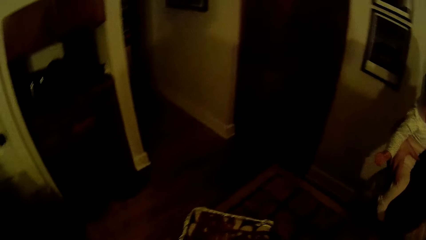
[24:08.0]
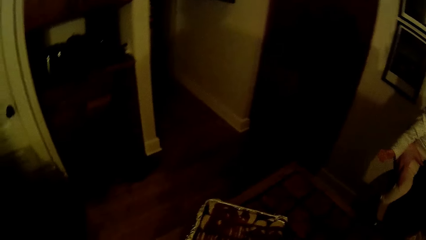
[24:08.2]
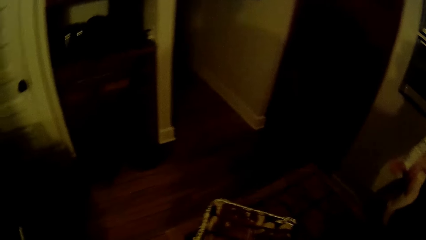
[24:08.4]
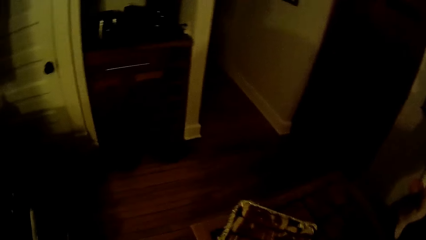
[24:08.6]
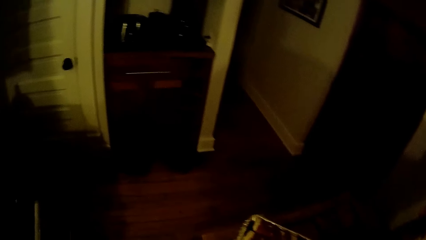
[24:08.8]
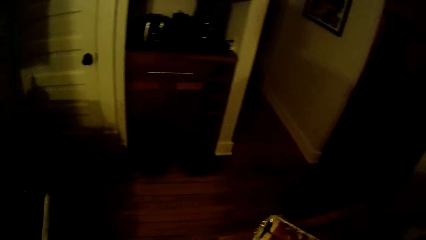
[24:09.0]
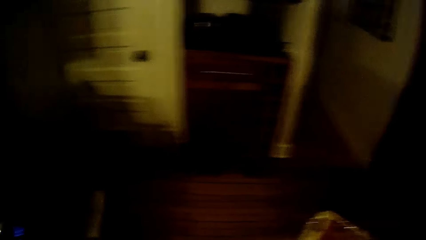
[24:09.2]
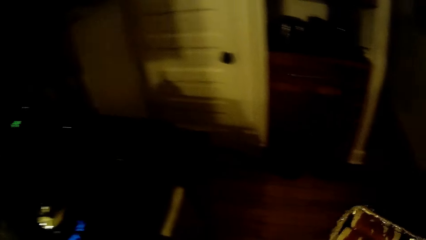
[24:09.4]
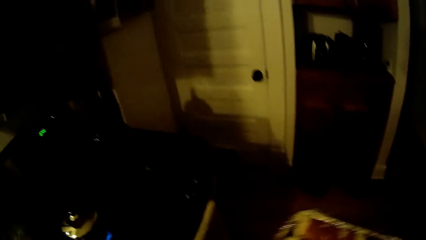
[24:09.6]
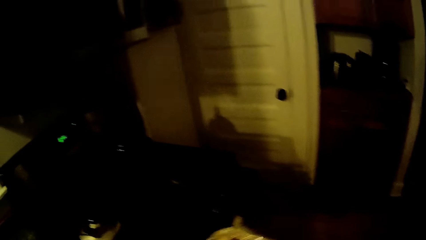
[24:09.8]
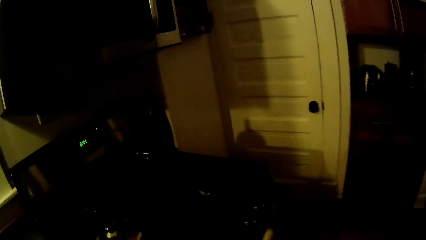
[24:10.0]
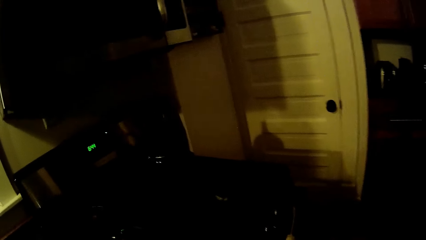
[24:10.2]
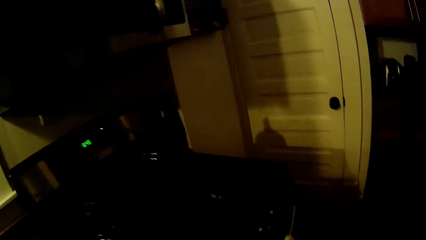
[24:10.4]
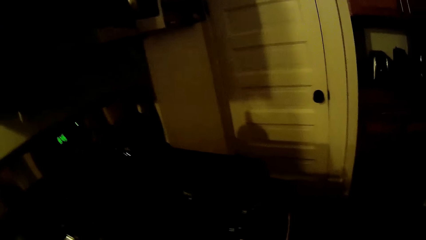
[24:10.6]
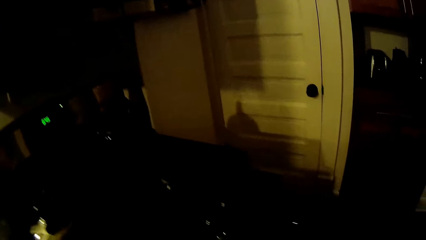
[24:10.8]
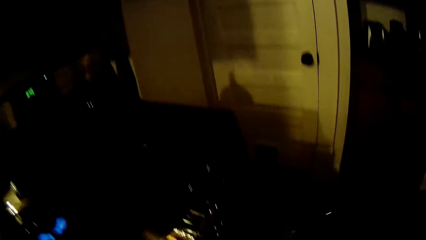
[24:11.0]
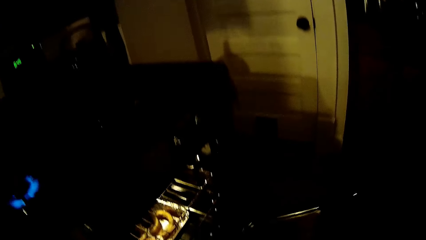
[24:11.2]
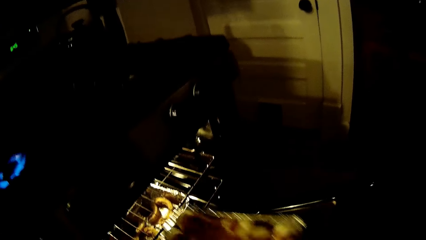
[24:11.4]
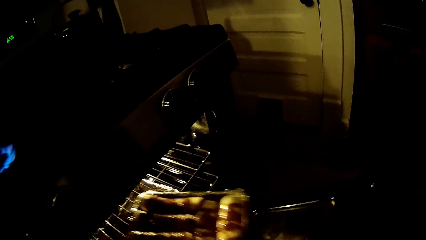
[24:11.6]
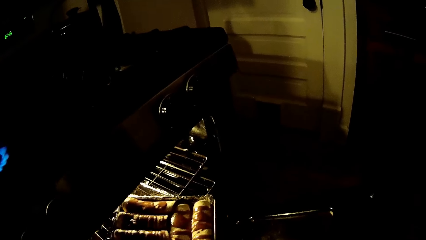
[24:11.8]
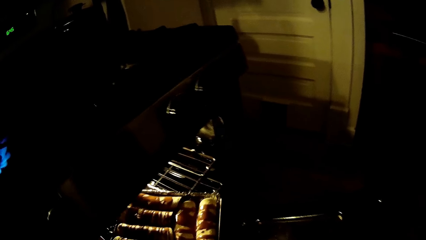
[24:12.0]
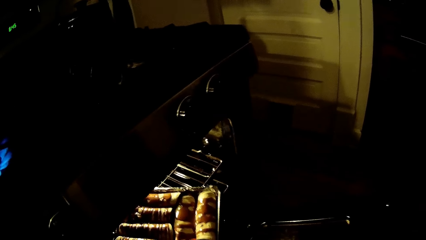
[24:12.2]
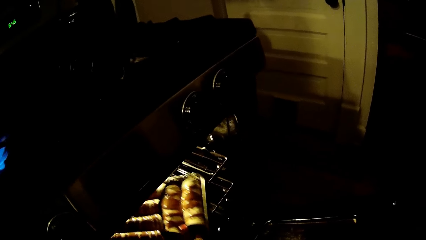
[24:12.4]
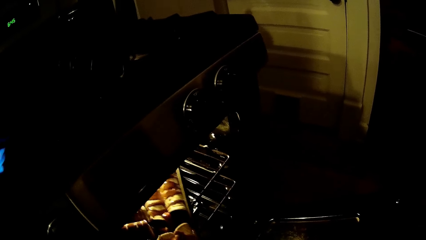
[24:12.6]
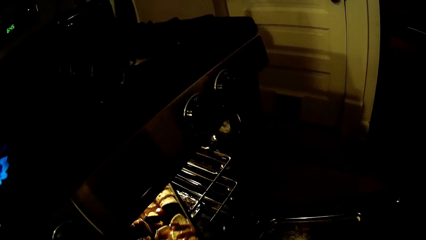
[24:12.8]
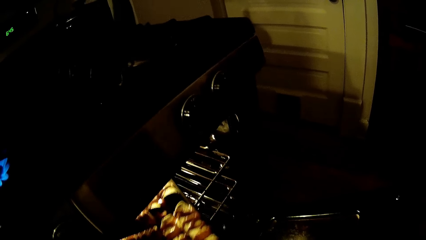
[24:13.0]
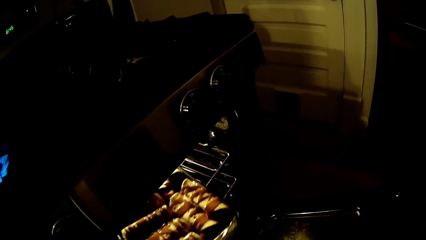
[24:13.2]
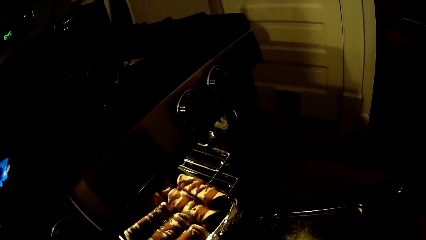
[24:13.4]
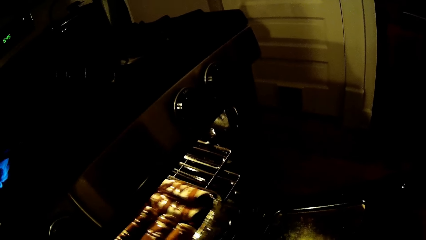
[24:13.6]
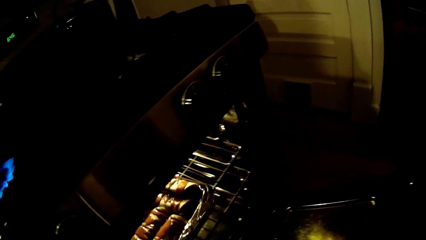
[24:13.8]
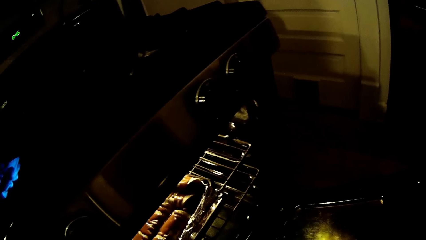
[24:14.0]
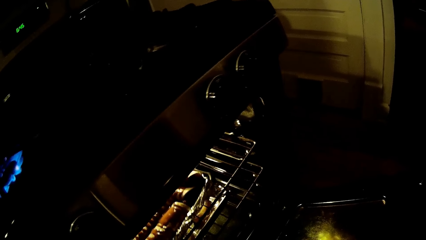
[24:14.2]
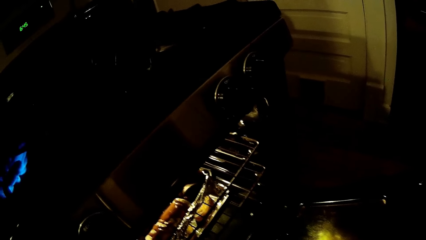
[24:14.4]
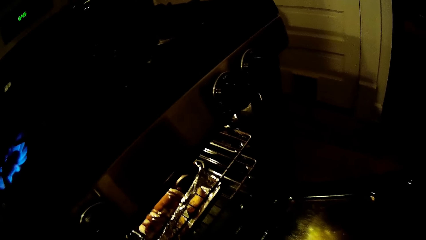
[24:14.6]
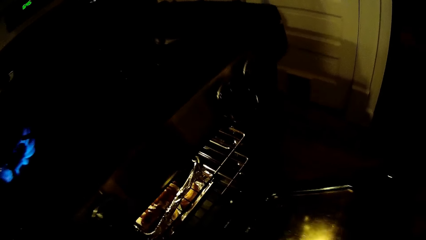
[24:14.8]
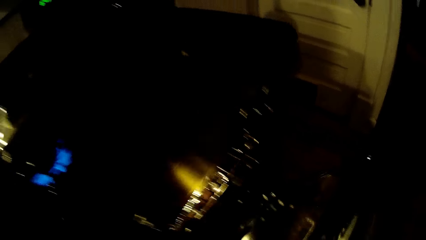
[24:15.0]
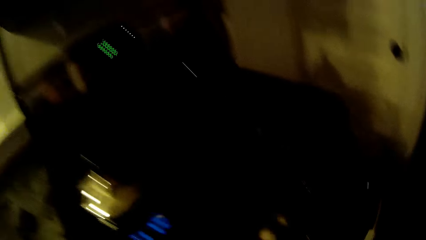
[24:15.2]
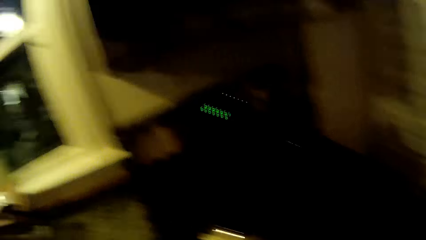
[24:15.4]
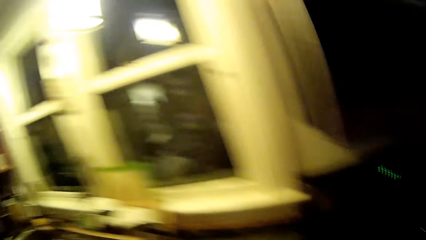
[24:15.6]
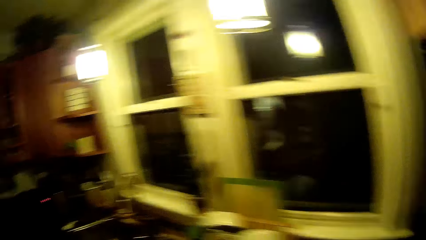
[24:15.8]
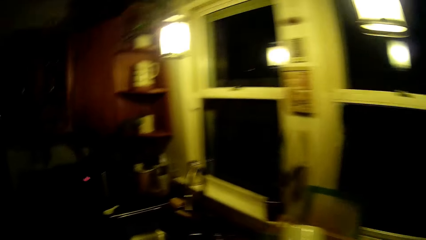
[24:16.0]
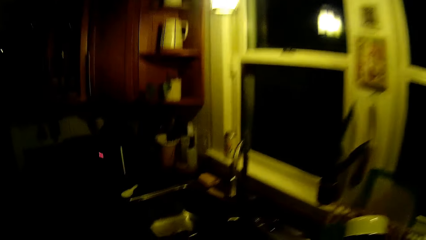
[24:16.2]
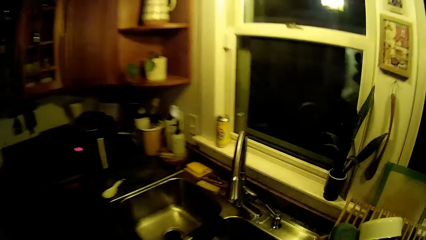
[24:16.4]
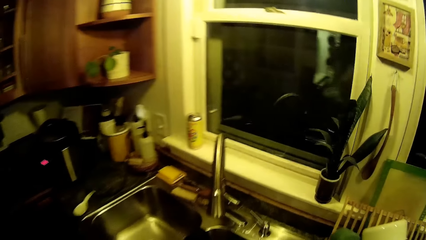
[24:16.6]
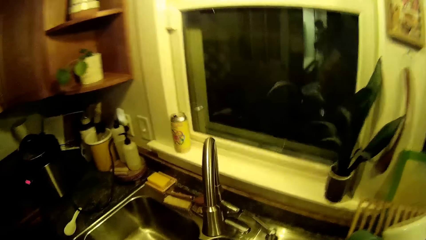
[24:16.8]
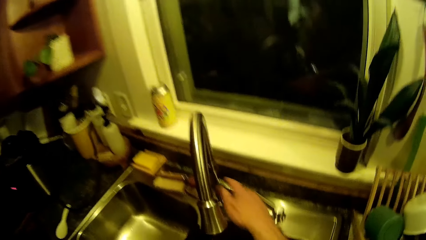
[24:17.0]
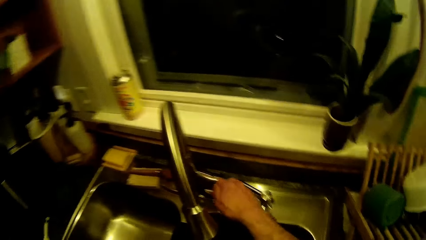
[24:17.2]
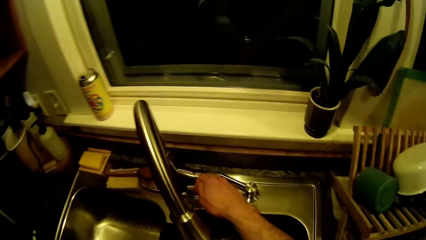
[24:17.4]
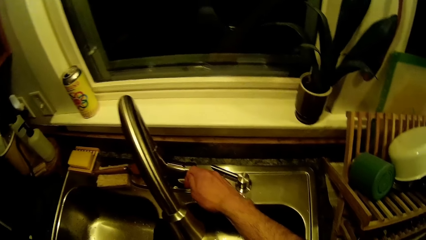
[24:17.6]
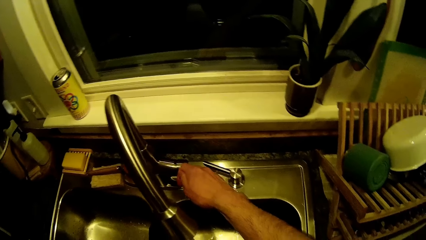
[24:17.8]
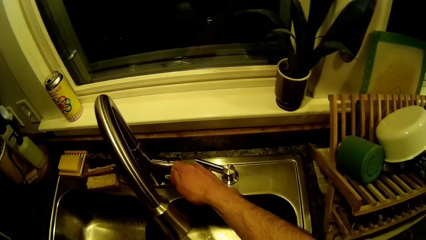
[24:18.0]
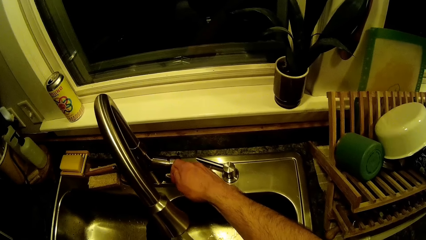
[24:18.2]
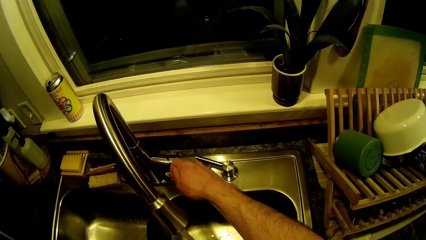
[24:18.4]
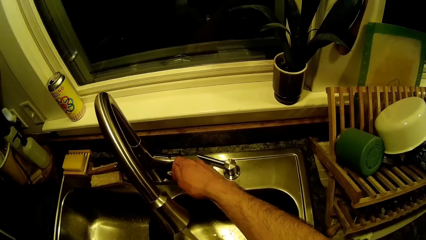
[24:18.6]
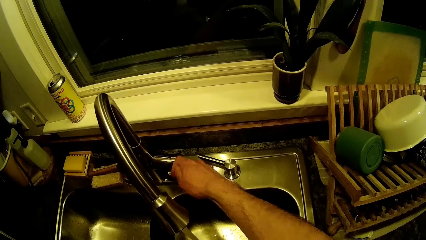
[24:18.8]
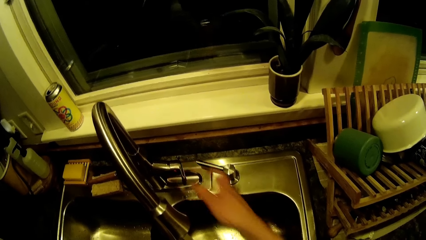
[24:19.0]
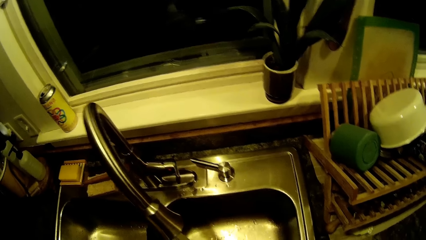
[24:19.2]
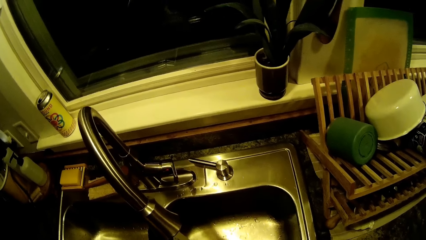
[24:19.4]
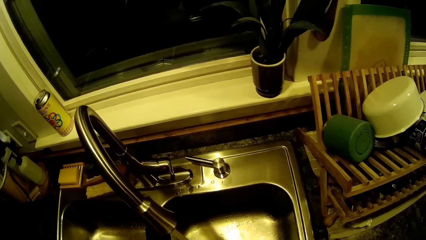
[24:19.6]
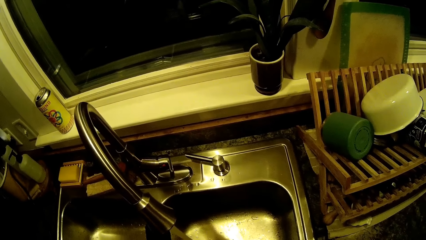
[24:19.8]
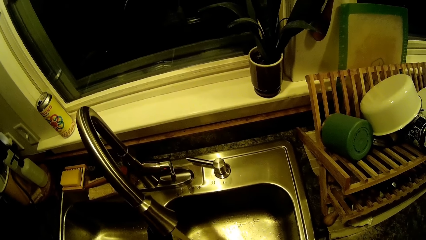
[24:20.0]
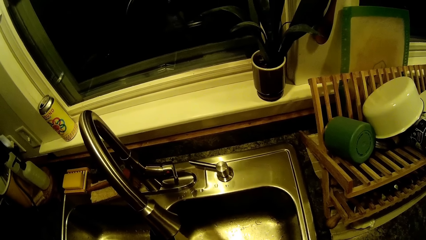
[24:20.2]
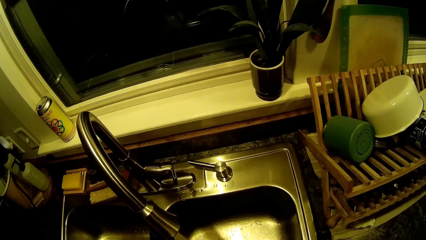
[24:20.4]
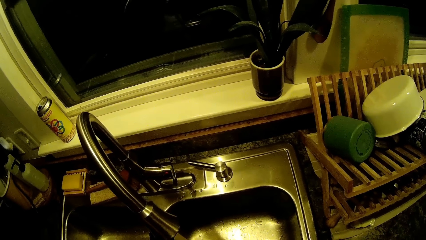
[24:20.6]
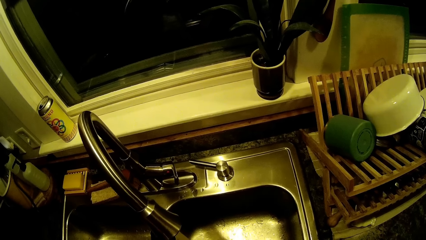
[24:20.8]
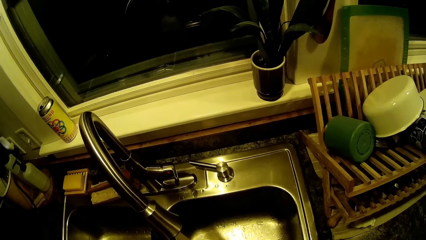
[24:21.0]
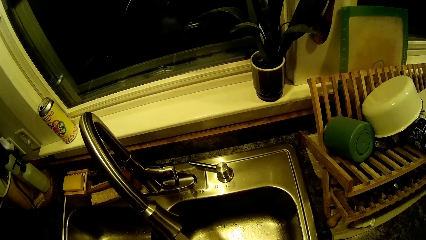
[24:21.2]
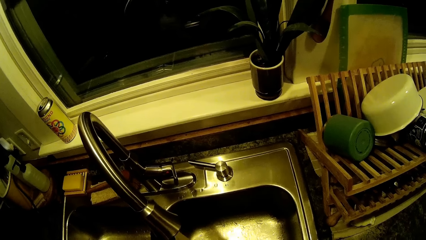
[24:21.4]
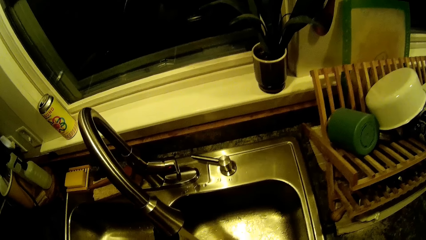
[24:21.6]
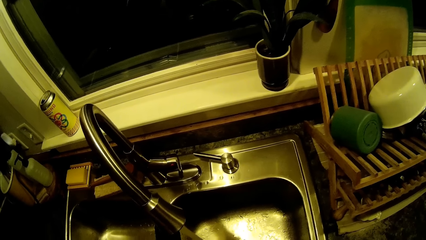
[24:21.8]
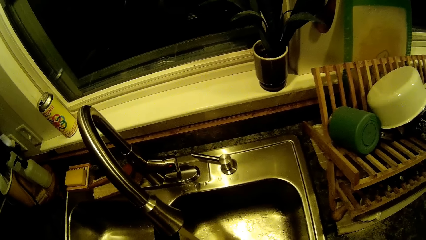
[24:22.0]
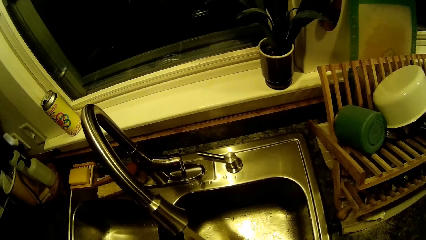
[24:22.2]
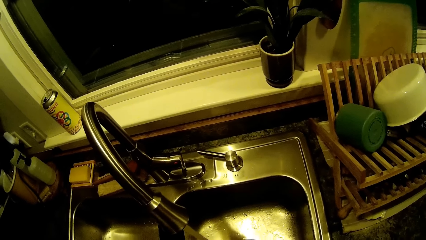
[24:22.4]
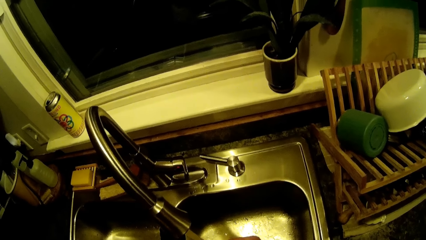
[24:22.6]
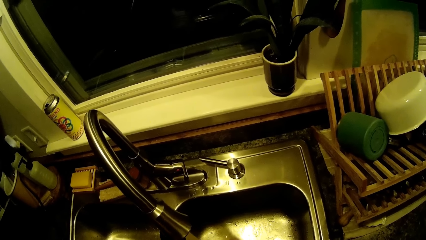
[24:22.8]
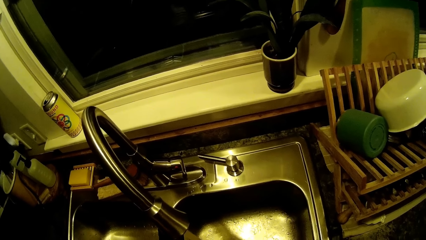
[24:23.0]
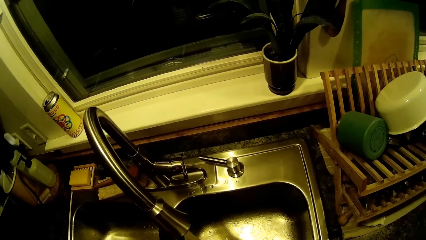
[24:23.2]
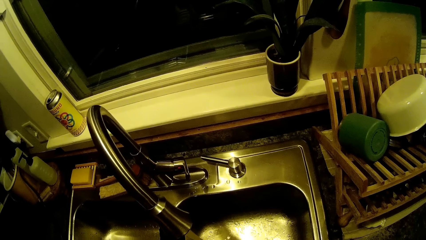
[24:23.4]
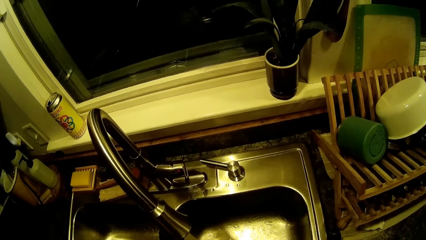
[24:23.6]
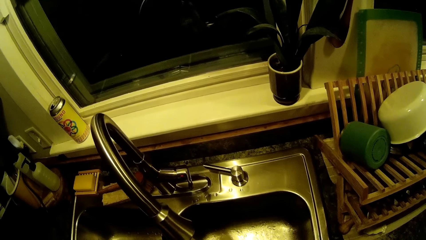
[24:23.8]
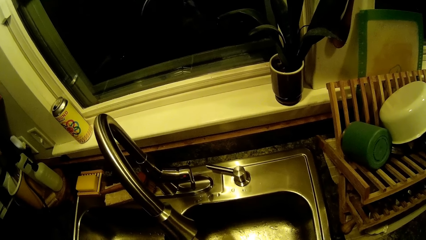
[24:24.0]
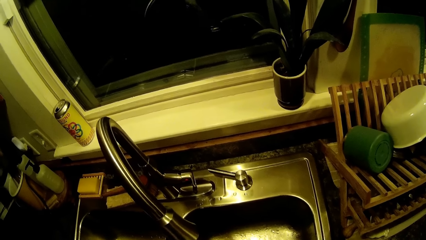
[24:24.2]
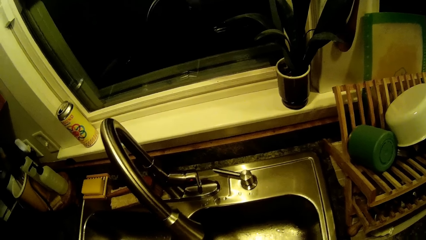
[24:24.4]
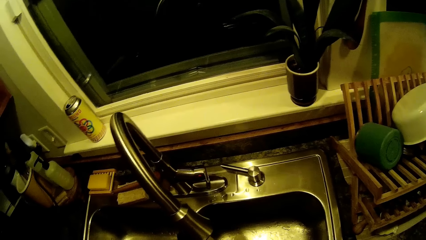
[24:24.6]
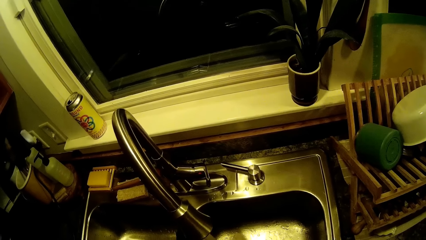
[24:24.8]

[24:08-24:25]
The camera wearer carries a tray of sausages with his right hand. He picks up the food. He opens an oven with his right hand. He places the tray of sausages in the oven with his left hand. He closes the oven with his right hand. He walks around. He opens the tap with his right hand. He rinses a bowl with his hands.
